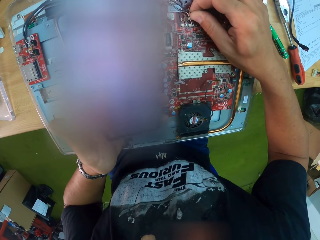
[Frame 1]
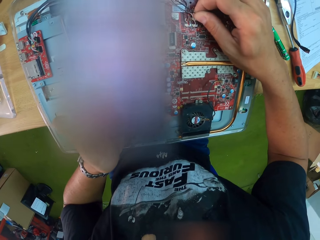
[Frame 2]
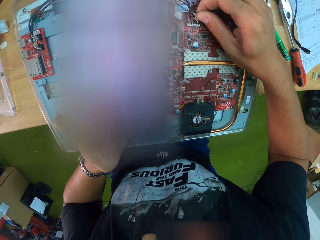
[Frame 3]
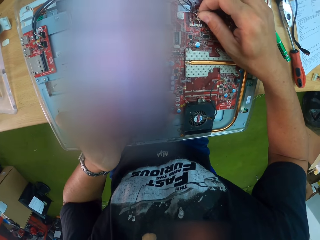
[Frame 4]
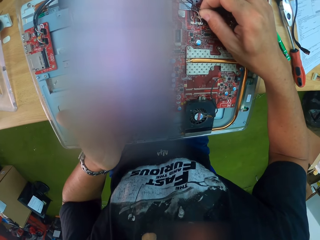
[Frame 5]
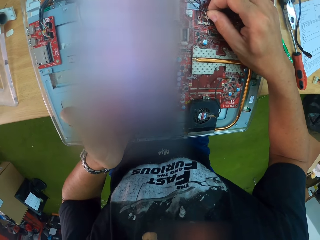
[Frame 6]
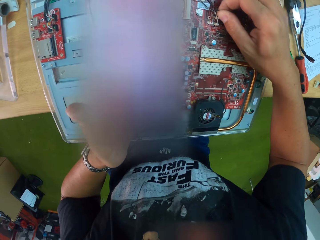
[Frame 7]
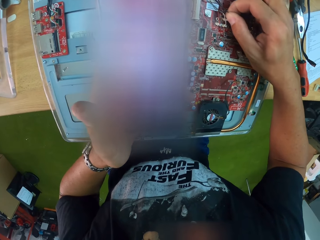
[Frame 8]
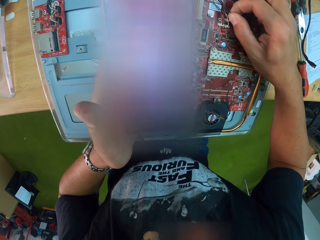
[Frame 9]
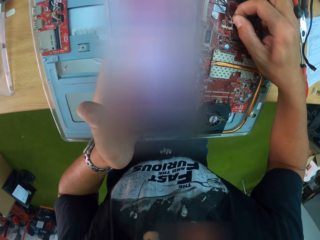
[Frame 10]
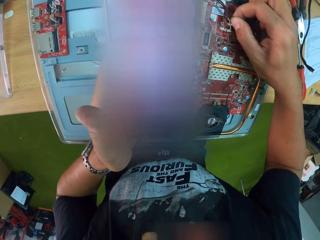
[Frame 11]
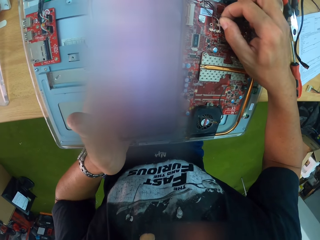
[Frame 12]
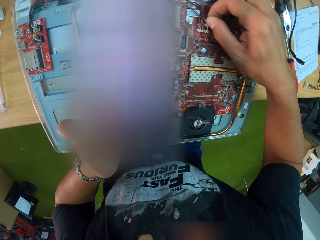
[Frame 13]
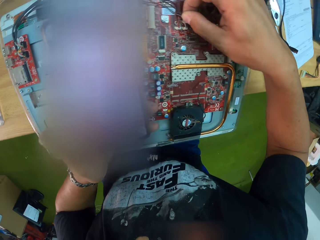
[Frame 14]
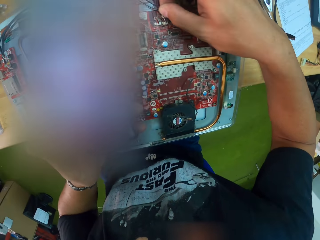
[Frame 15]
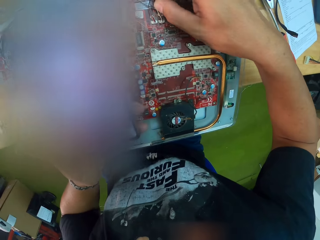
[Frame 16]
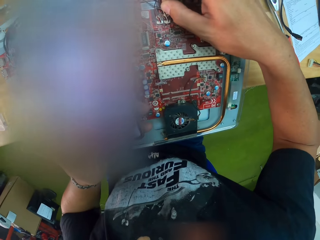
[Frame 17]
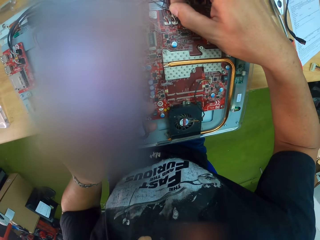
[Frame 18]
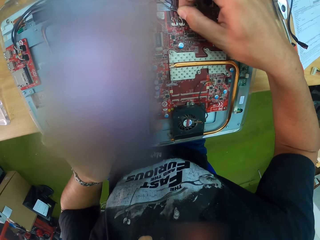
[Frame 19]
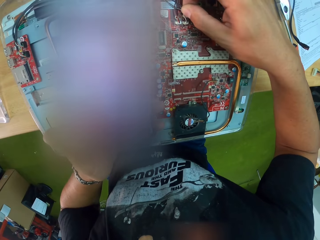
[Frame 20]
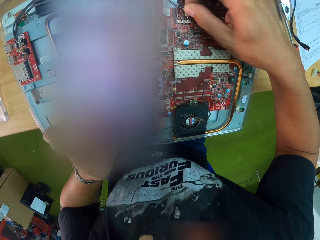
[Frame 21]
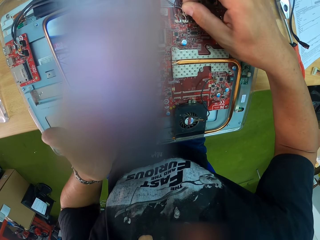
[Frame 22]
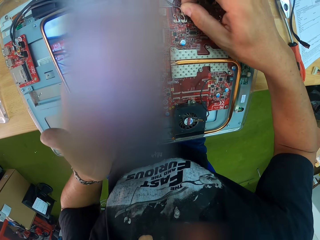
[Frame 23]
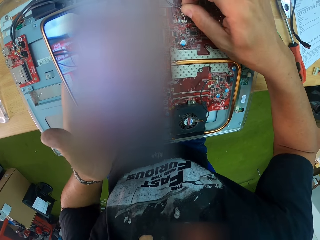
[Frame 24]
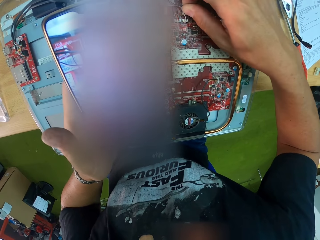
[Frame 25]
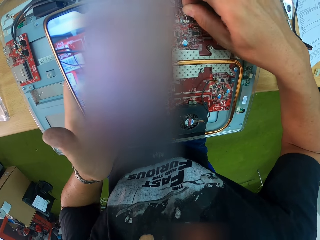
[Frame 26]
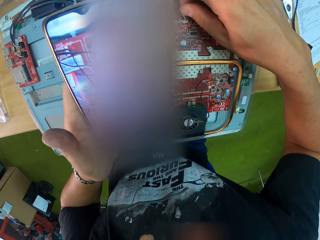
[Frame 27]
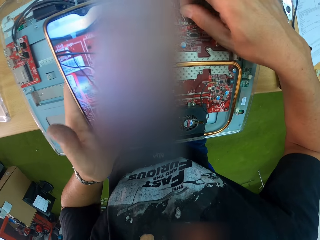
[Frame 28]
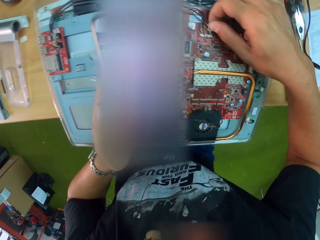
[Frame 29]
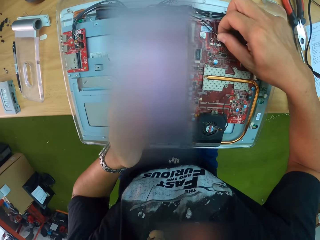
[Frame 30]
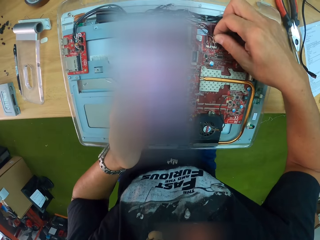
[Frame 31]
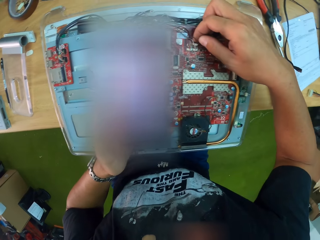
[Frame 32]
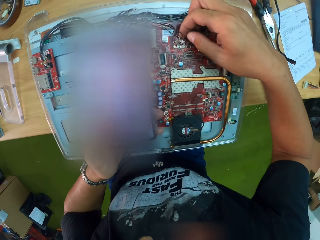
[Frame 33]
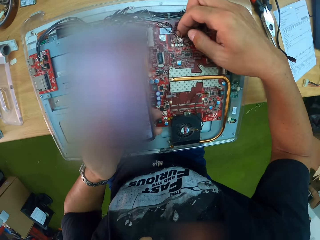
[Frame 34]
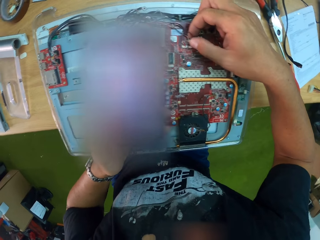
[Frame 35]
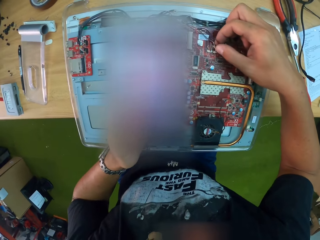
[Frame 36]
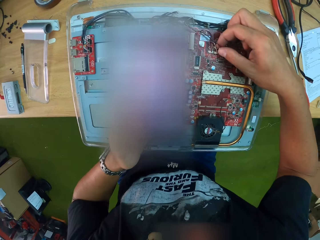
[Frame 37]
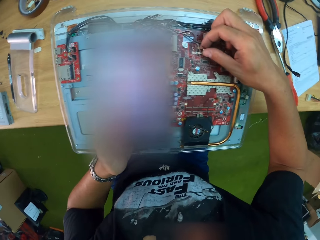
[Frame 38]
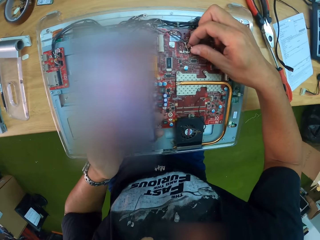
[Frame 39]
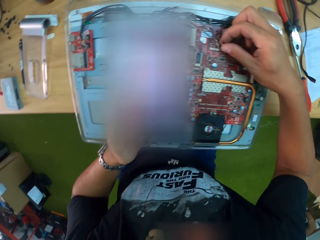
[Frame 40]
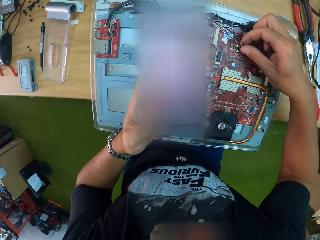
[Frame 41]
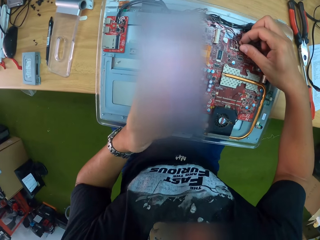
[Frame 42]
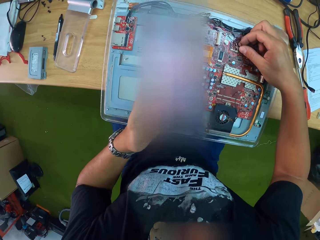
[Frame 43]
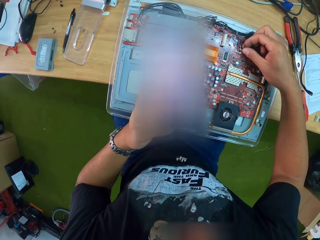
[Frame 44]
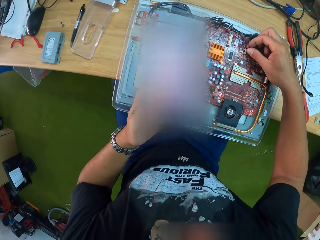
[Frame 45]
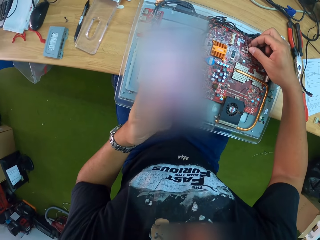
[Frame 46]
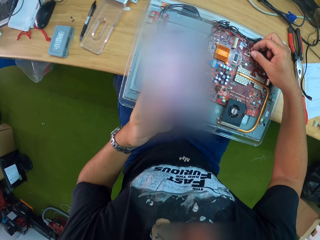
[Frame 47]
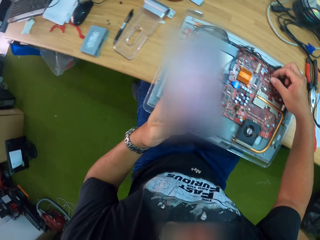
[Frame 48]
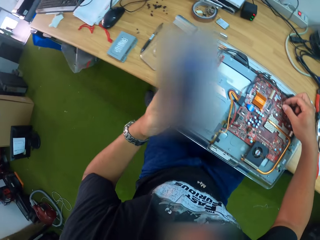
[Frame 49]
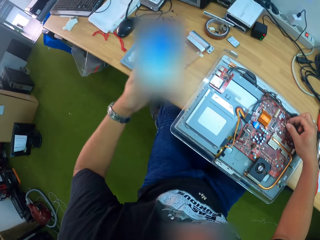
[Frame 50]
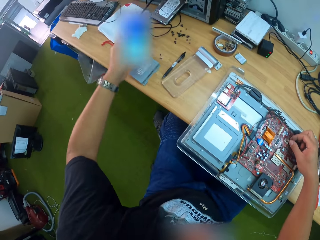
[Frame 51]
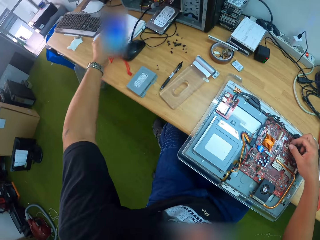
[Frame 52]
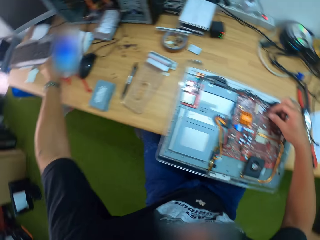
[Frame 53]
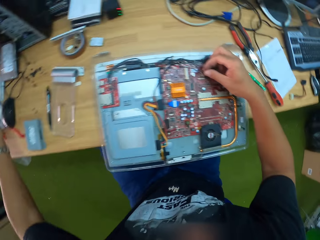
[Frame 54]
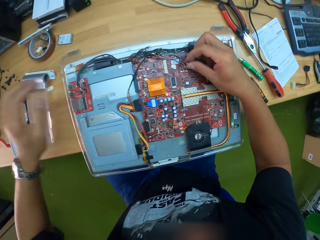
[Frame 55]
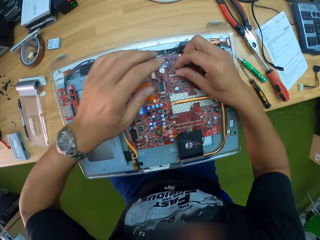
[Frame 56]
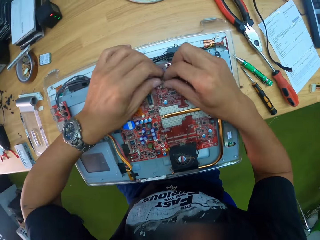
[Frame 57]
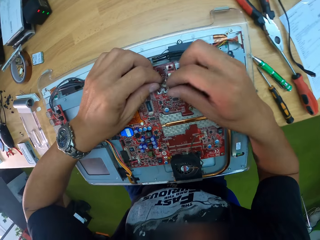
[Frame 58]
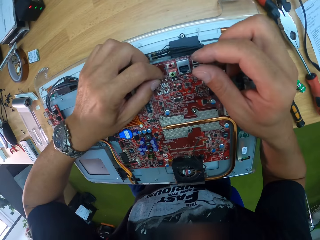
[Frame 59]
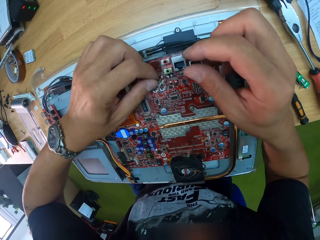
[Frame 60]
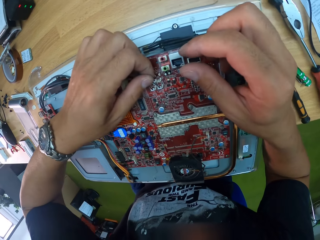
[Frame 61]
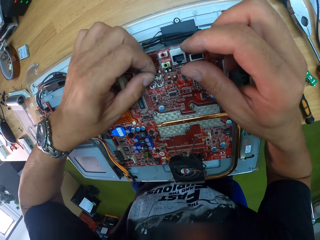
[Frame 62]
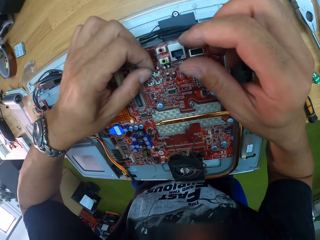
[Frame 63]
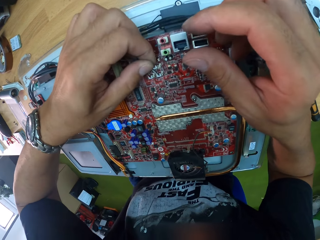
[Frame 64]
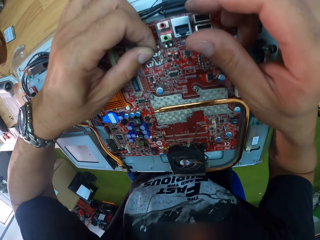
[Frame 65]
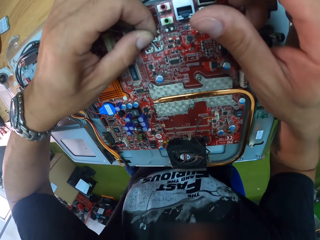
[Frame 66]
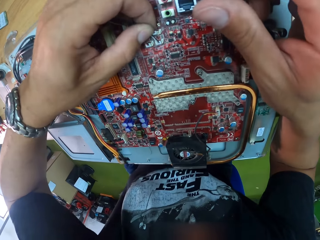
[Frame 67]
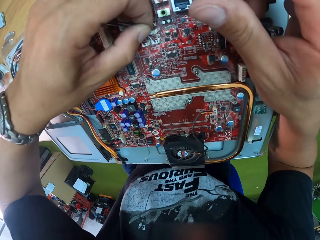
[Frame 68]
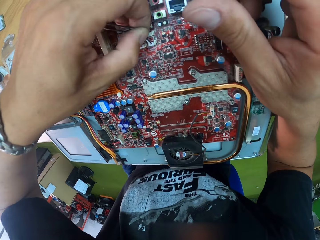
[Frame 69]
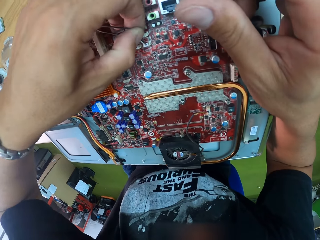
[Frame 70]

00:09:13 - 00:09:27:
The camera wearer fixes the wire on the motherboard. He takes a photo with the phone. He drops the phone in his left hand on the workbench. He passes the chip in his right hand to his left hand. He plugs the tiny chip into a connector of the motherboard on the workbench with his left hand.

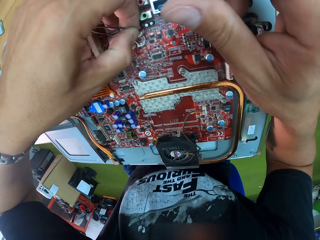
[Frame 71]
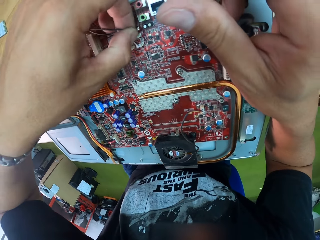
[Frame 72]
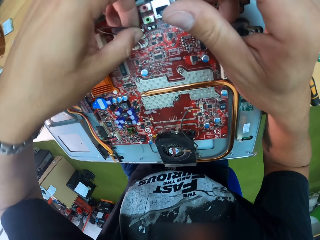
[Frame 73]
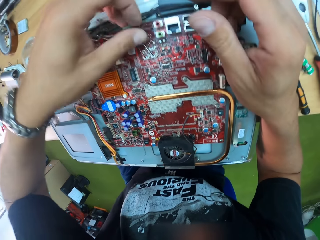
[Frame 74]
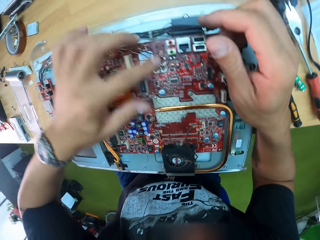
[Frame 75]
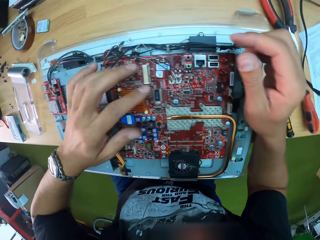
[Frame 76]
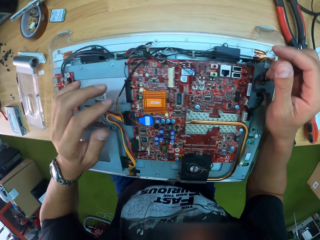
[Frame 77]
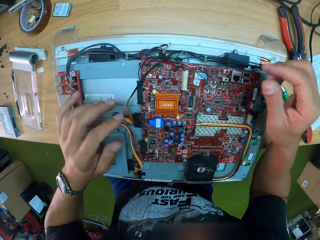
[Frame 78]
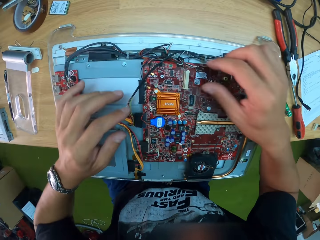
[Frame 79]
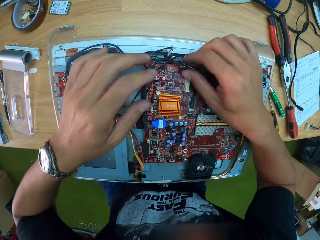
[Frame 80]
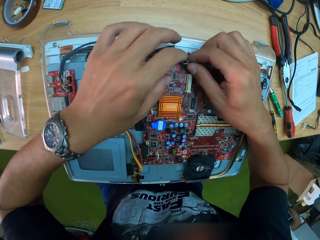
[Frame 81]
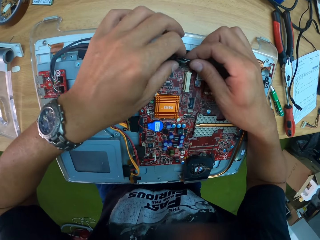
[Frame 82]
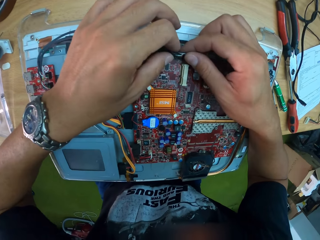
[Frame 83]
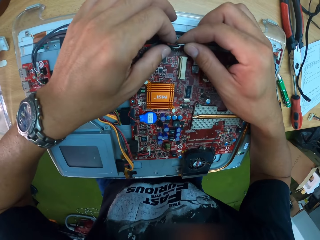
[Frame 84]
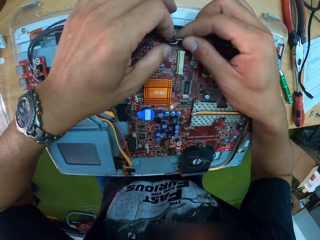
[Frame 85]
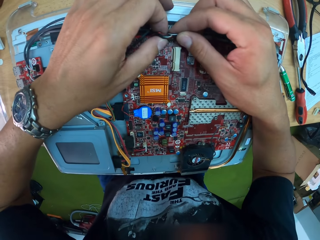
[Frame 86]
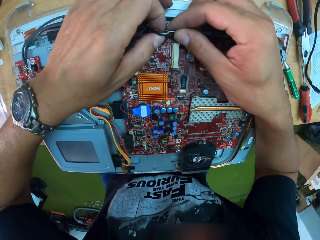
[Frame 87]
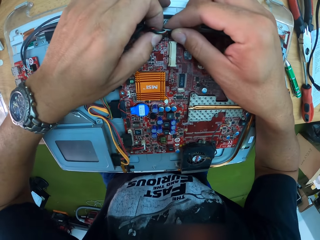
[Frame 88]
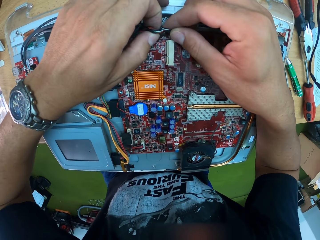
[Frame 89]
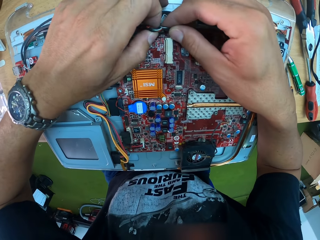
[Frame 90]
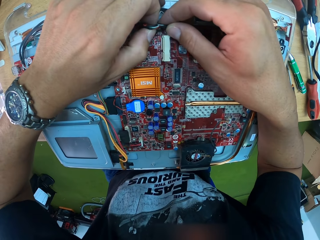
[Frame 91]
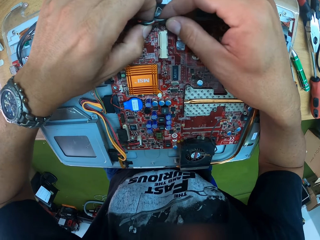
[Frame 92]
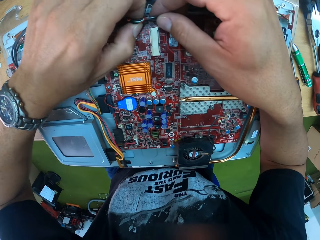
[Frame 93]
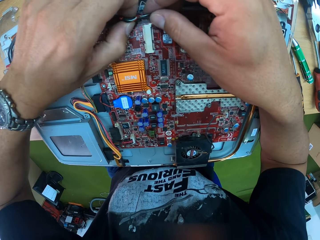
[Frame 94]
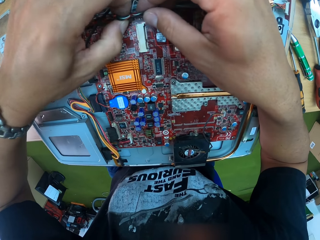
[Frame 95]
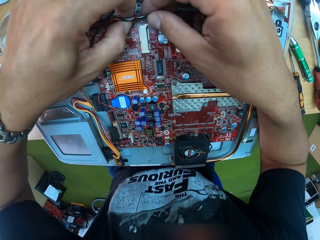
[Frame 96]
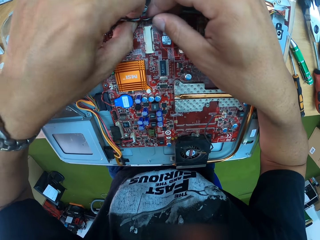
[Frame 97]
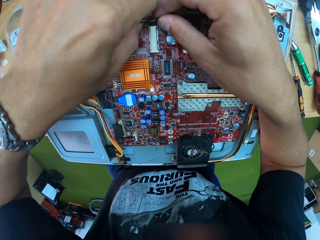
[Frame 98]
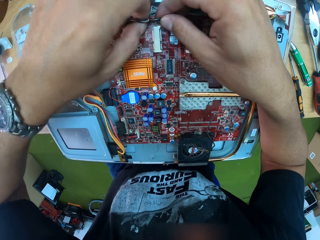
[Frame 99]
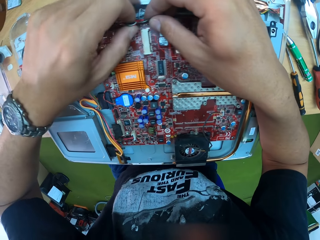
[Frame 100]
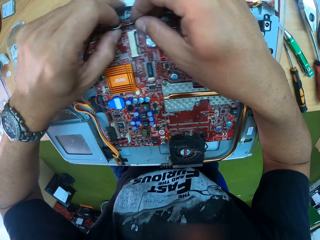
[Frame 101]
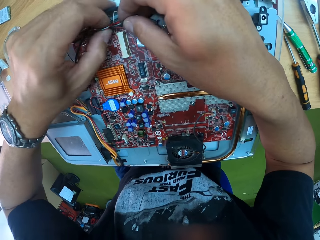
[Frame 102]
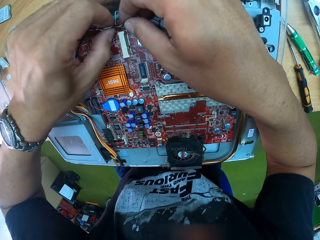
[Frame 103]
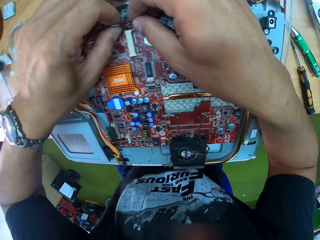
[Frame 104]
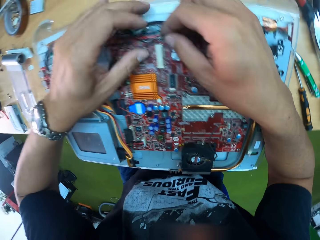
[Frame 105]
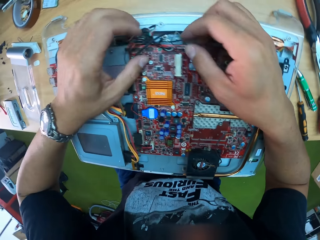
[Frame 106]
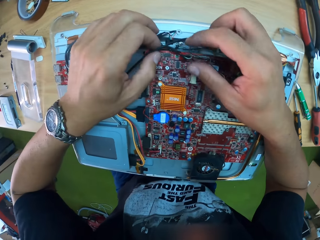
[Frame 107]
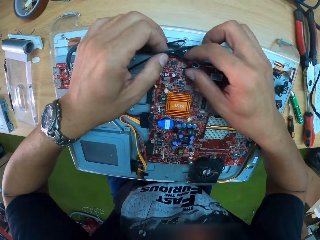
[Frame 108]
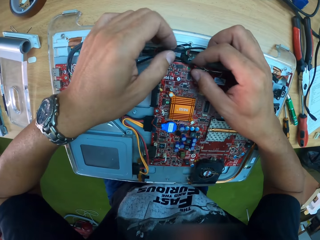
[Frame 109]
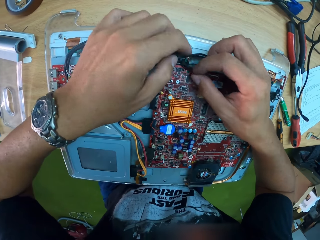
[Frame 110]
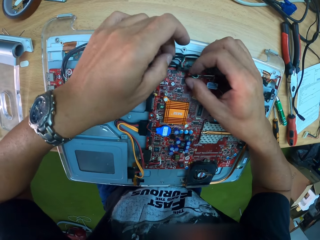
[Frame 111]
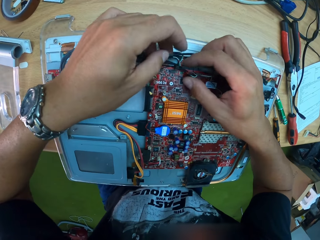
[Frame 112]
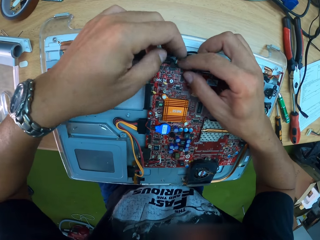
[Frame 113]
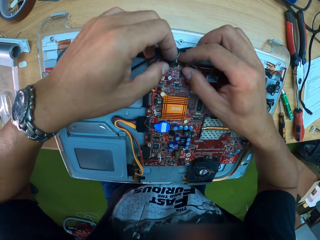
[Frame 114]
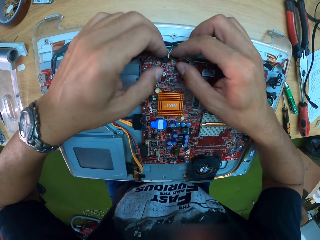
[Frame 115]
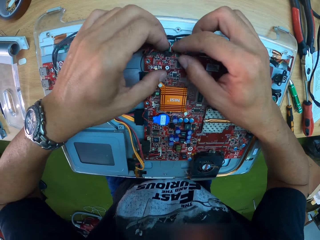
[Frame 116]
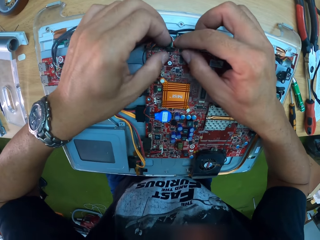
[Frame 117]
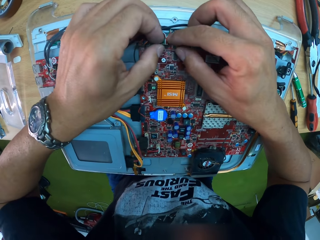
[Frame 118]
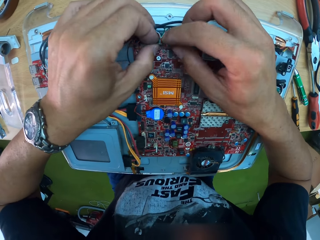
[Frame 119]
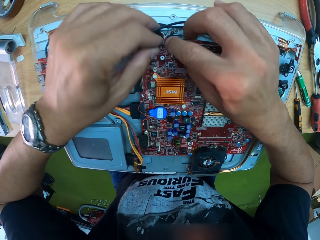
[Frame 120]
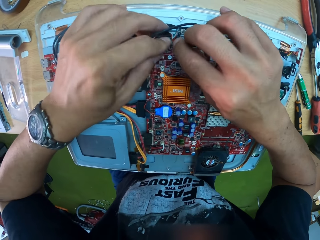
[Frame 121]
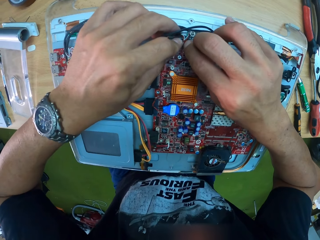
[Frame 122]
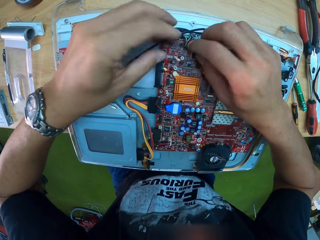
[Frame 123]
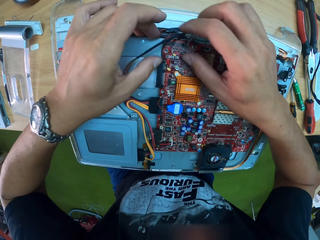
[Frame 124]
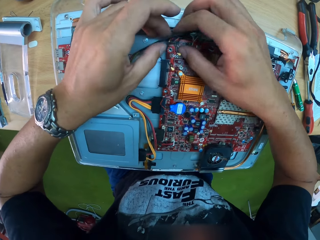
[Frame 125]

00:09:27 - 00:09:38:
The camera wearer fixes a wire on the motherboard. They touch wires.
